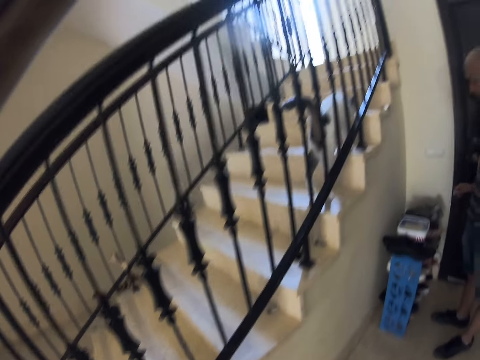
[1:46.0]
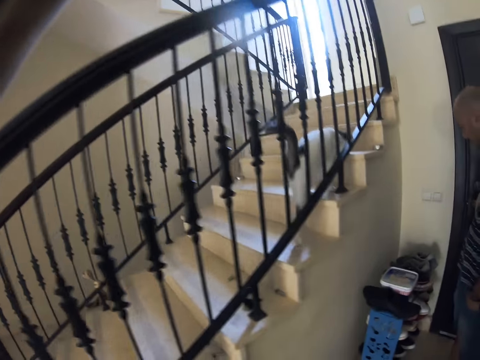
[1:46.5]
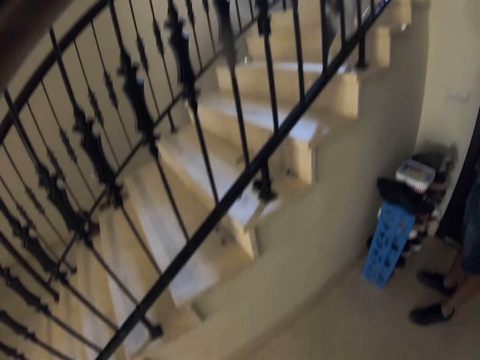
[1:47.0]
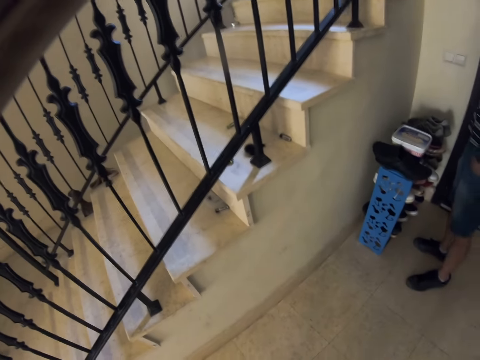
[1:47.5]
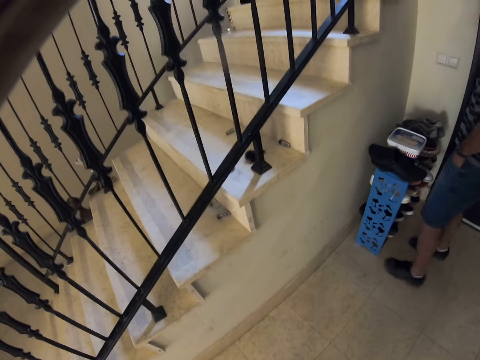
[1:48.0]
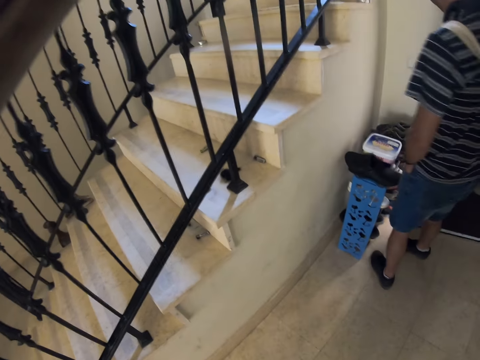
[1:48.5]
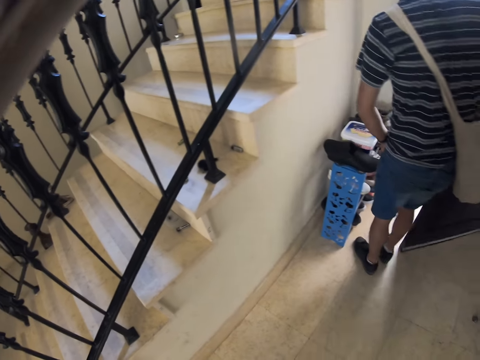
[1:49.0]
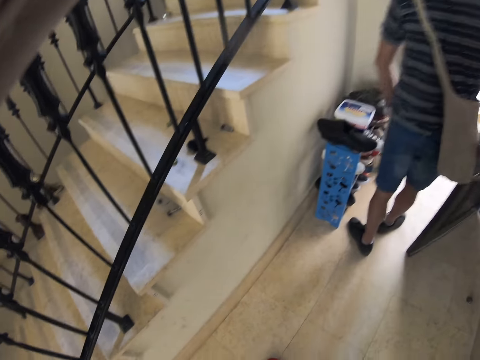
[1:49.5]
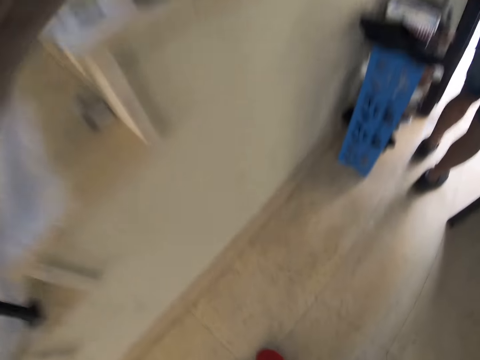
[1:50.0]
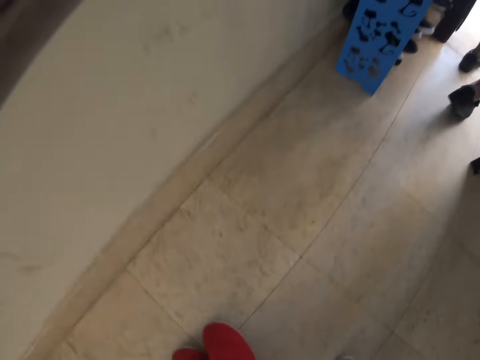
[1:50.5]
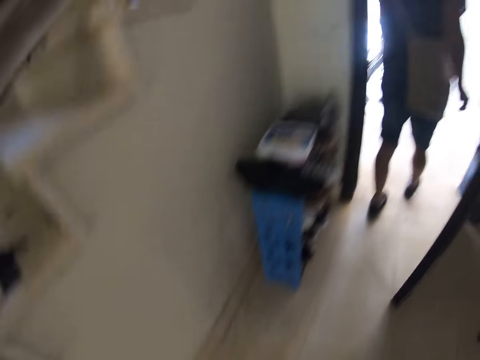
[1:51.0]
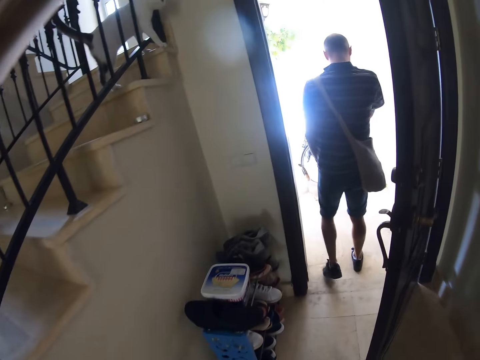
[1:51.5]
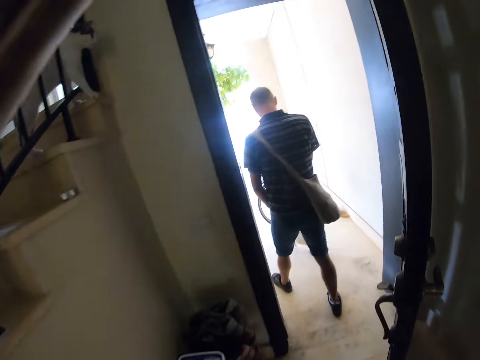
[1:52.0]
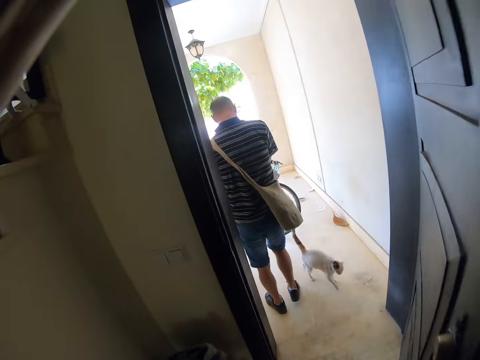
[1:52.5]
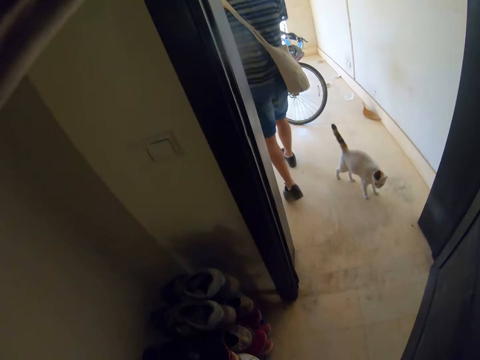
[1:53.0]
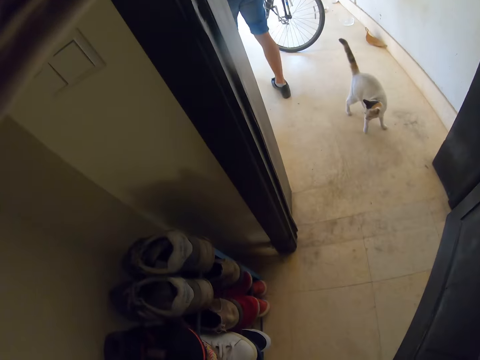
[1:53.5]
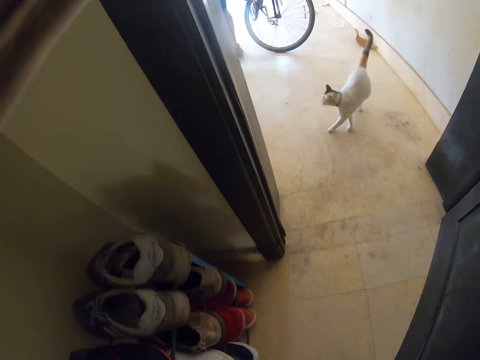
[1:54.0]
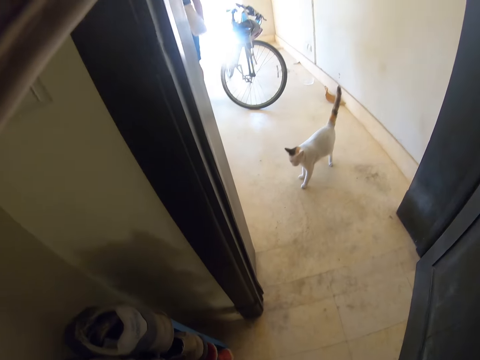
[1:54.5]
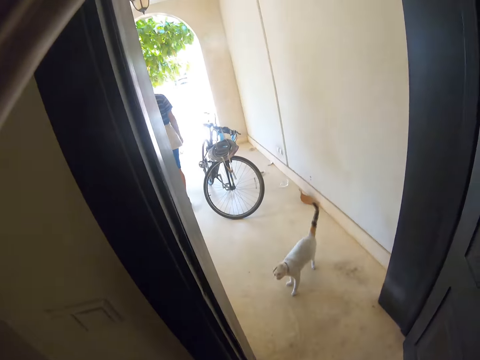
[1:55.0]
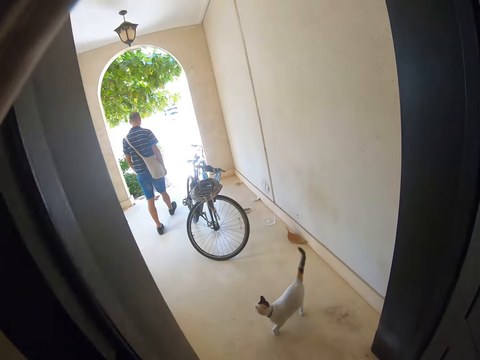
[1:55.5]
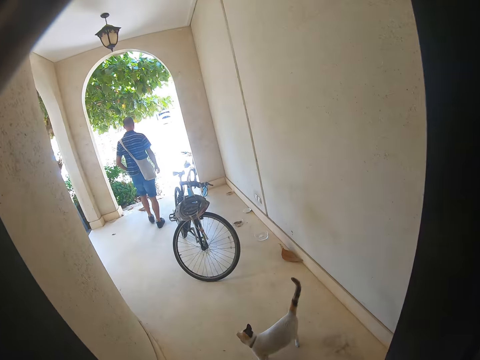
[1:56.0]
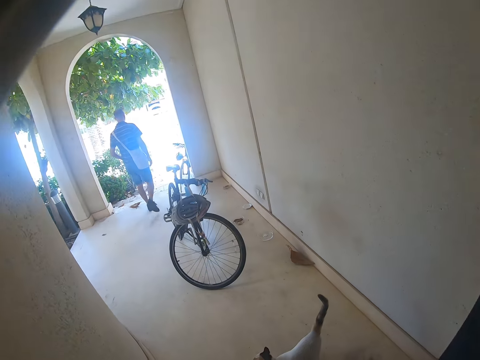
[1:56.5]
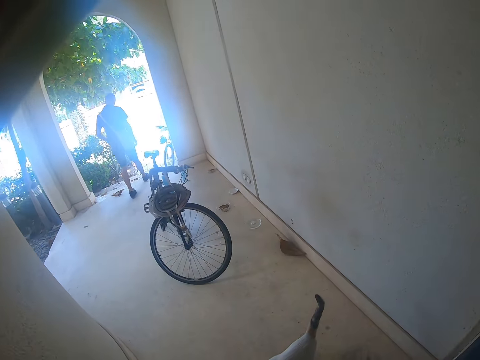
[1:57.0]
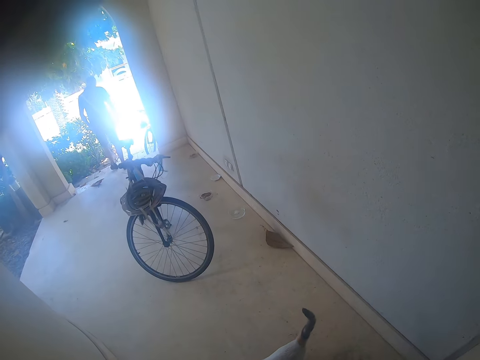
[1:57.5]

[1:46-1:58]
The camera wearer looks around the house. A man opens the door. The man walks on the verandah. The man gets out of the door. The camera wearer walks outside the house.

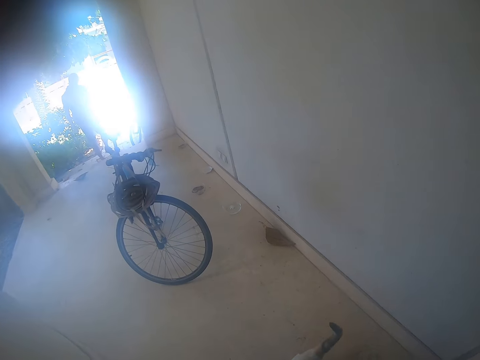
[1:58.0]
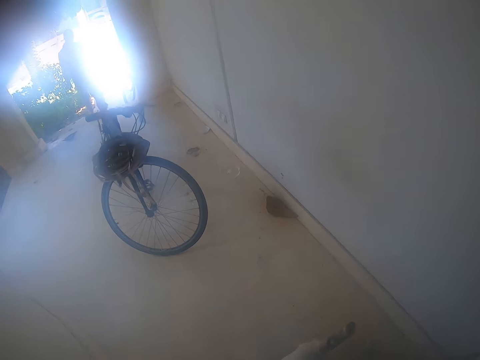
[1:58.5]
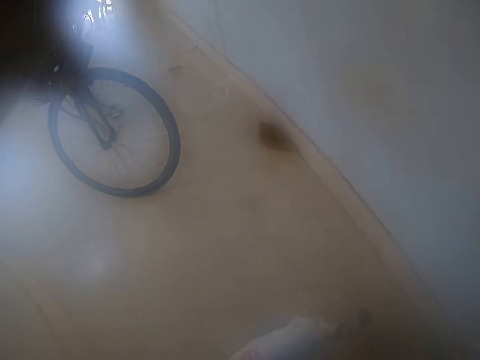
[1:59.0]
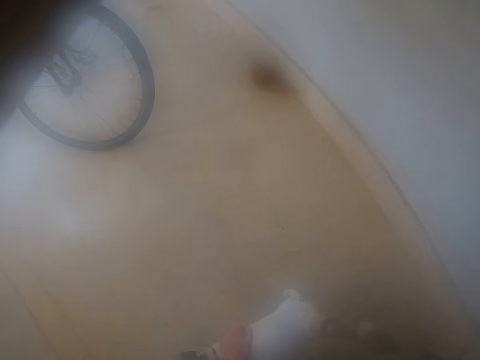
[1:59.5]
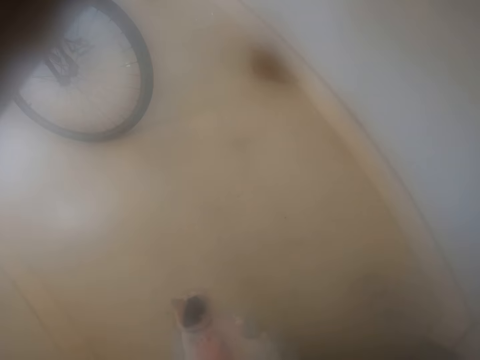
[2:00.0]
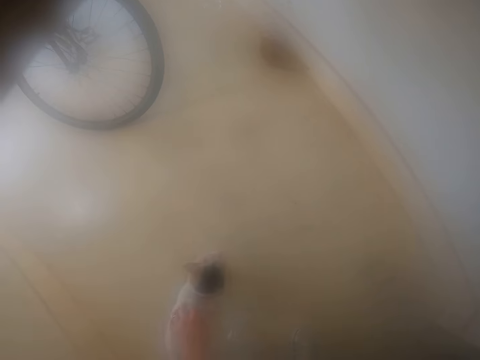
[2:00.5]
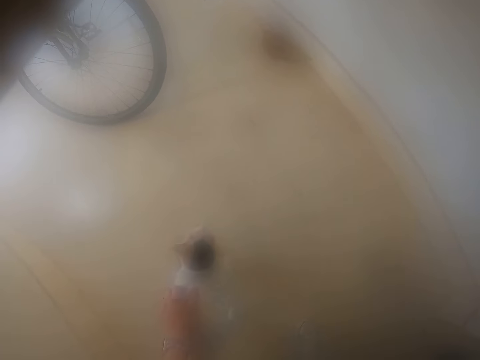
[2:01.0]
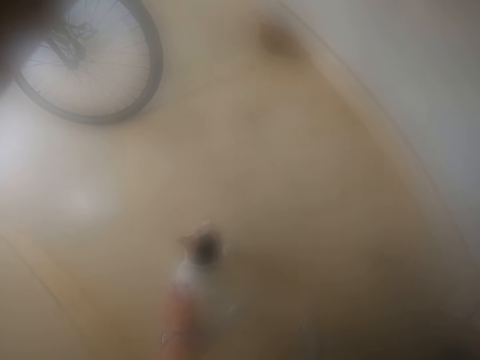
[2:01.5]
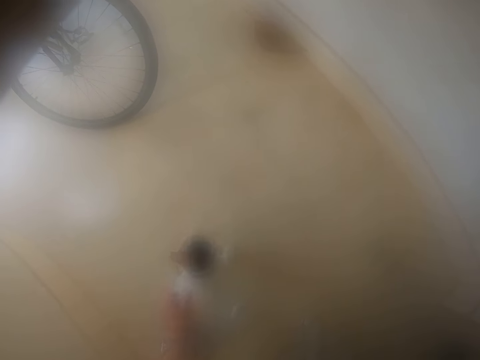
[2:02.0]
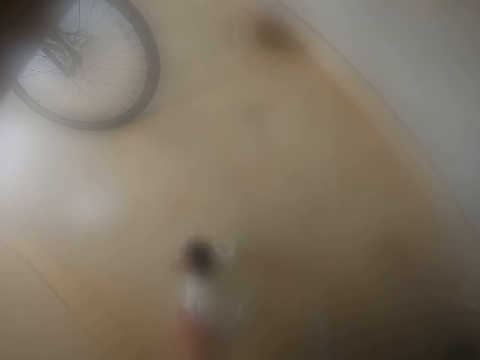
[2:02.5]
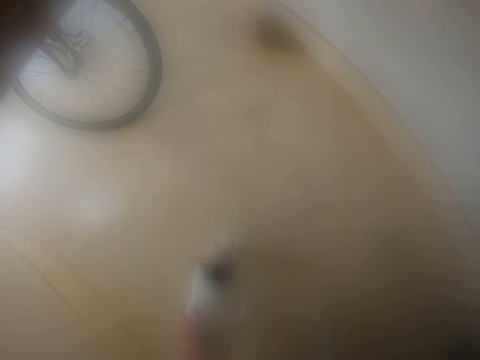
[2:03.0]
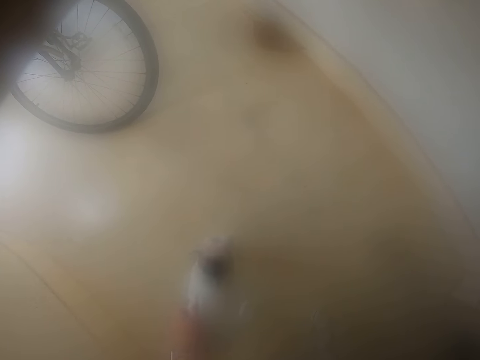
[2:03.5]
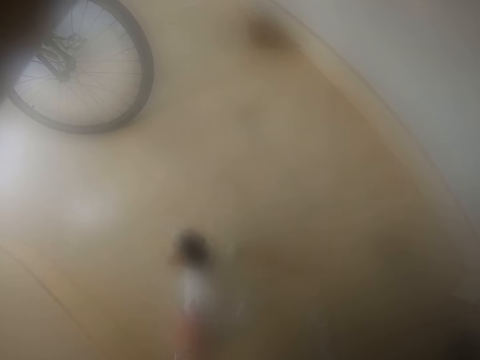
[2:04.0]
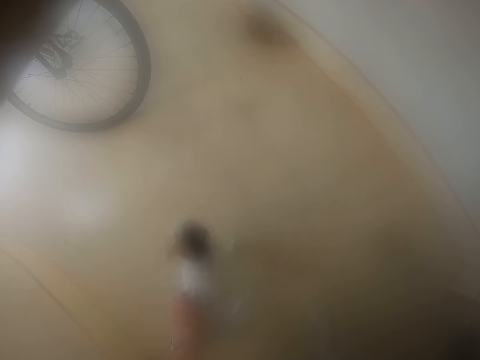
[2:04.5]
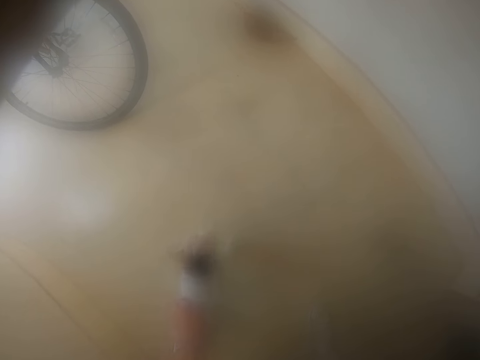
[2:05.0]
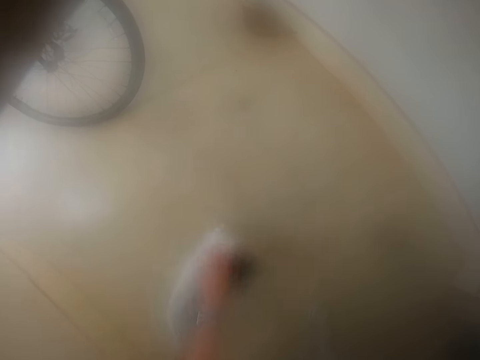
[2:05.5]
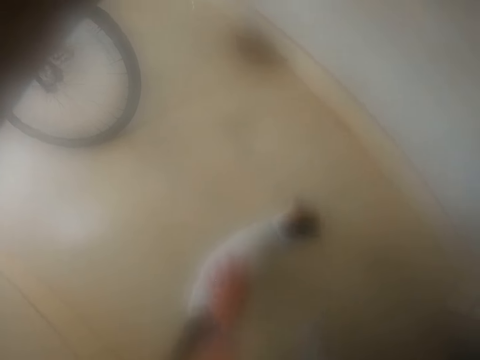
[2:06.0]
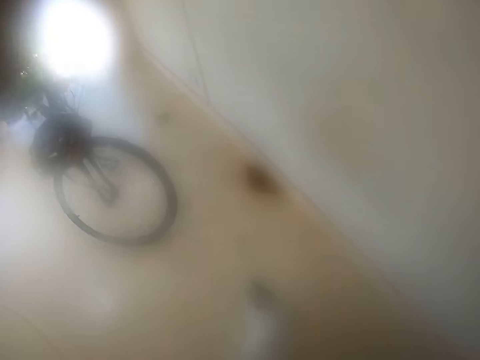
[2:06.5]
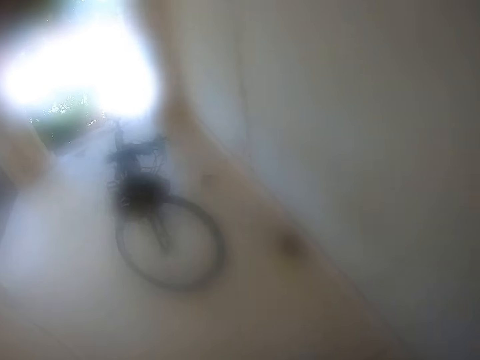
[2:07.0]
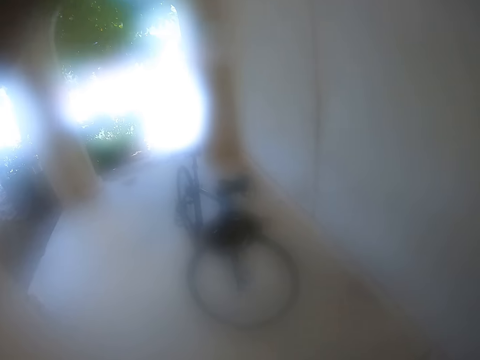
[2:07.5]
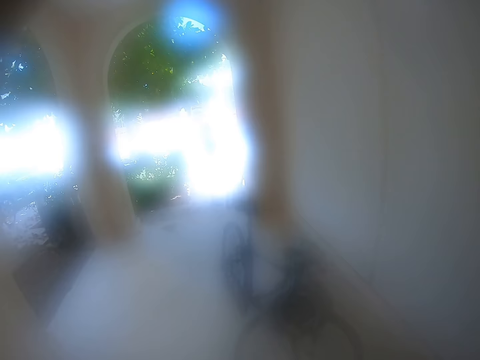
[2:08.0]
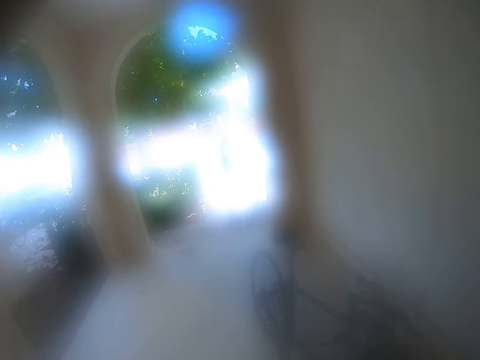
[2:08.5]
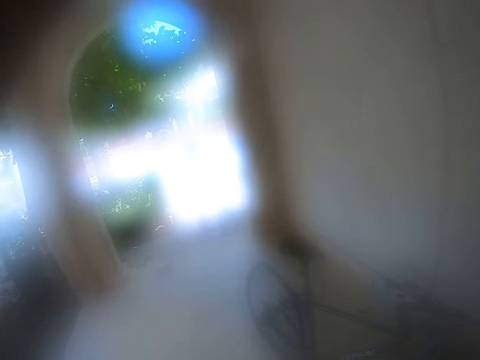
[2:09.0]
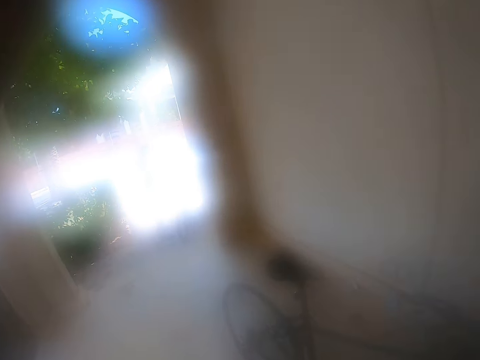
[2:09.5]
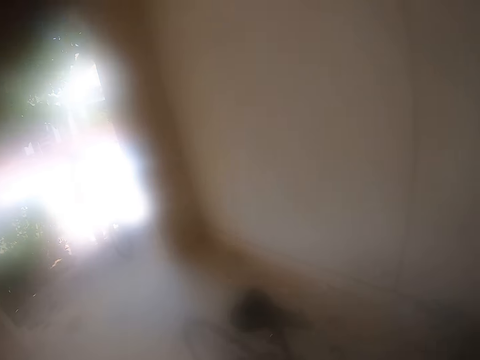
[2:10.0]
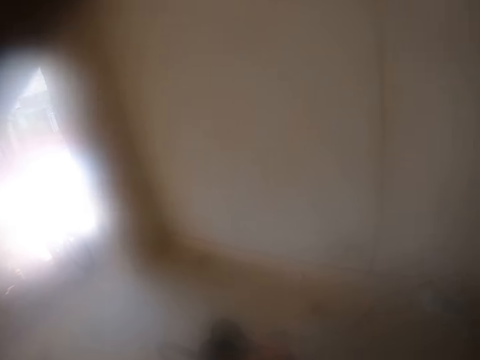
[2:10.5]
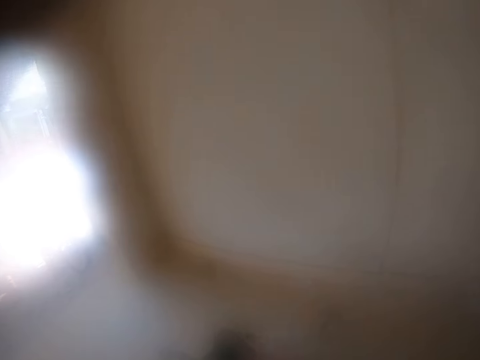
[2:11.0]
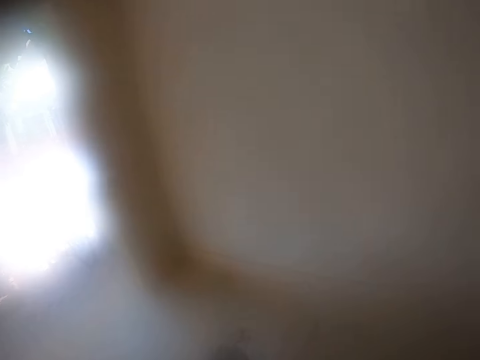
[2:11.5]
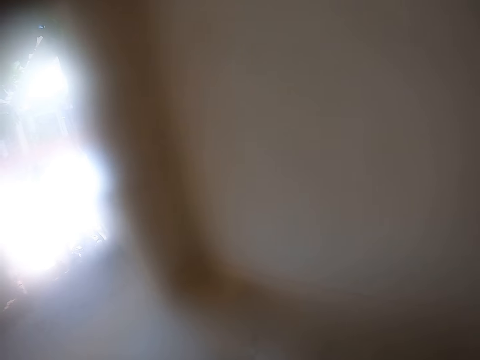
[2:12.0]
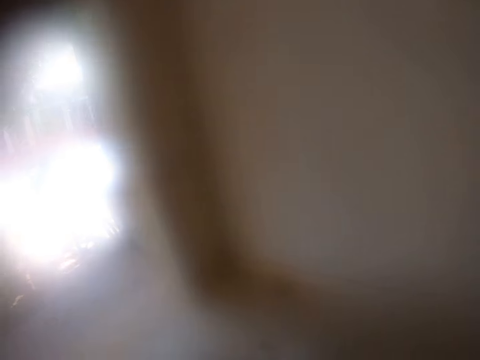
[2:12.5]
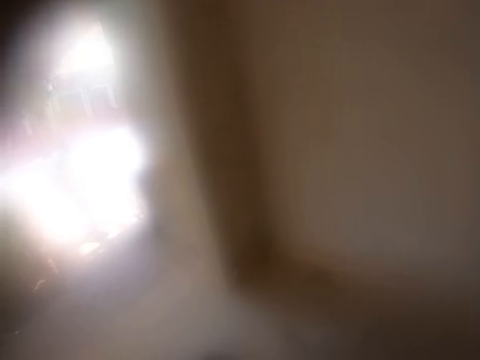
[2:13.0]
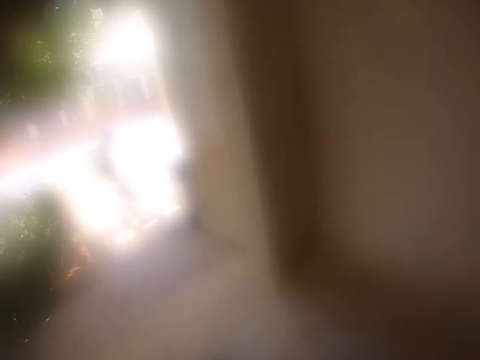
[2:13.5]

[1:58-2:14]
The camera wearer touches a cat. They rub on the cat's back. They walk on the pavement.
